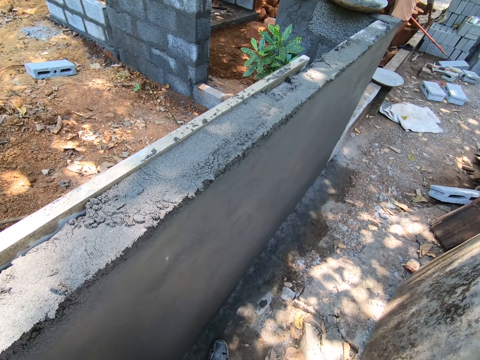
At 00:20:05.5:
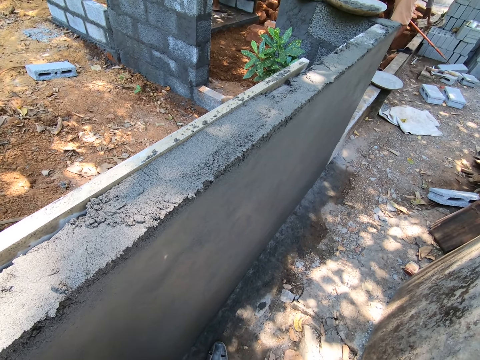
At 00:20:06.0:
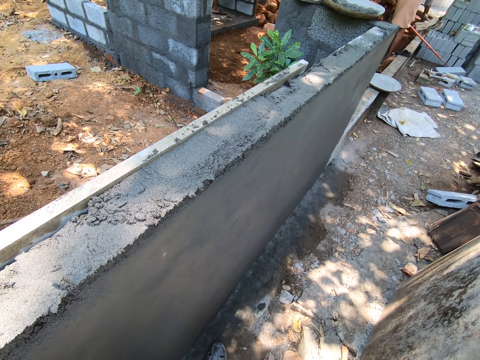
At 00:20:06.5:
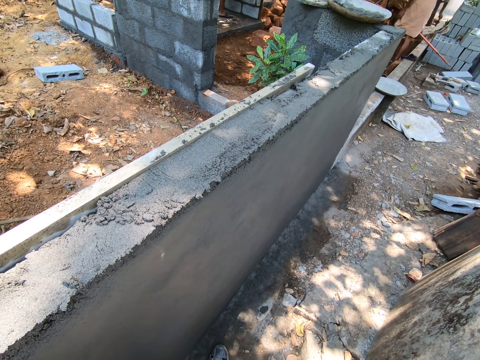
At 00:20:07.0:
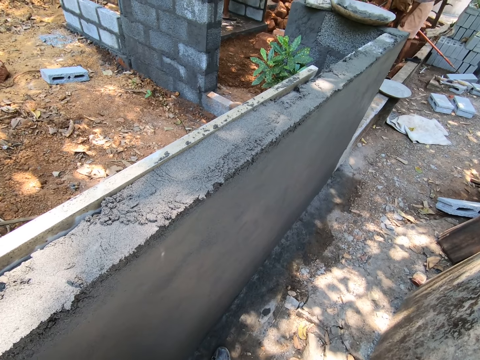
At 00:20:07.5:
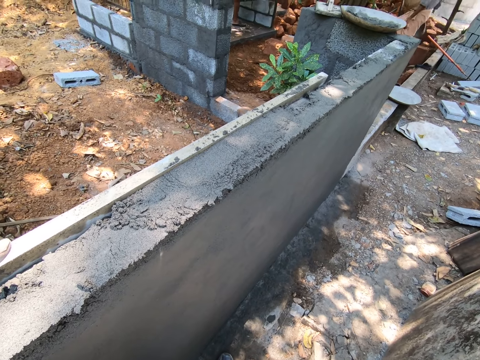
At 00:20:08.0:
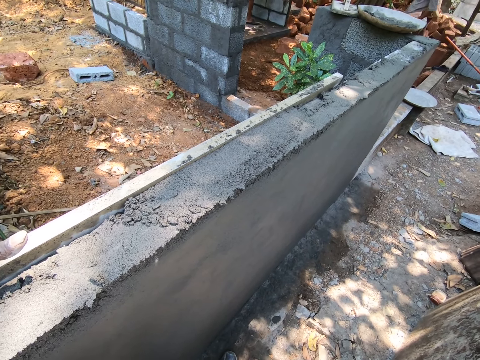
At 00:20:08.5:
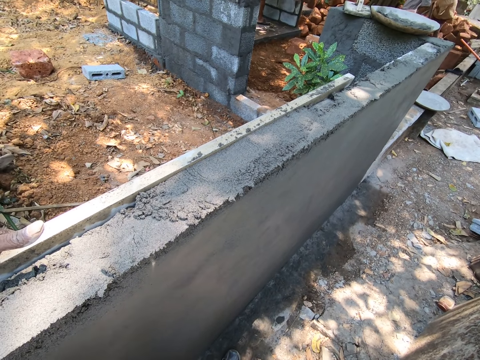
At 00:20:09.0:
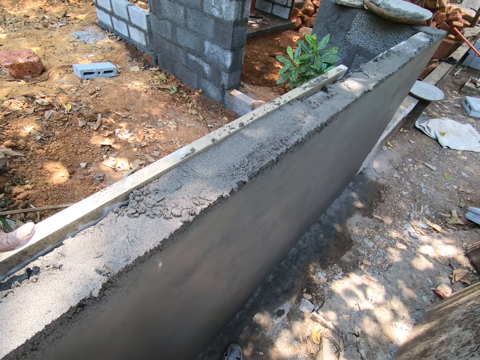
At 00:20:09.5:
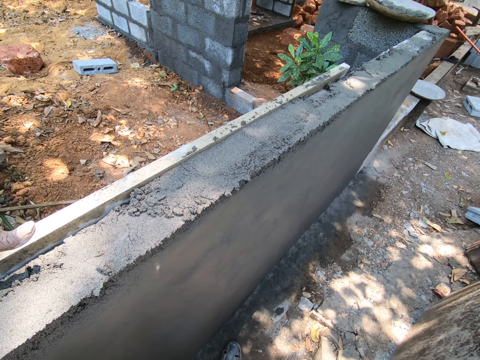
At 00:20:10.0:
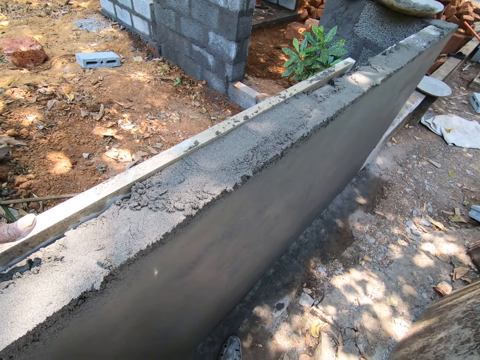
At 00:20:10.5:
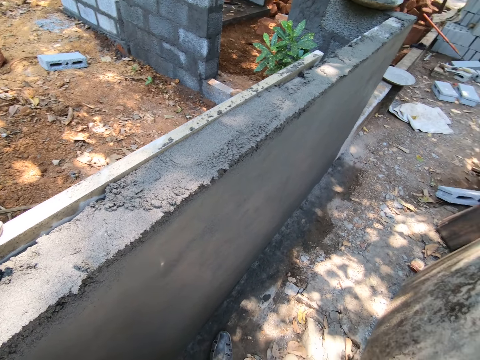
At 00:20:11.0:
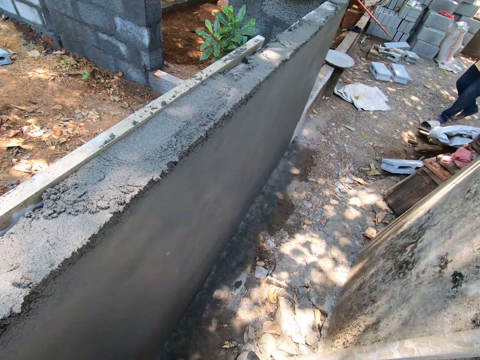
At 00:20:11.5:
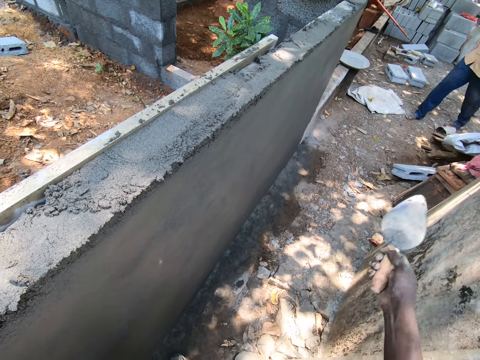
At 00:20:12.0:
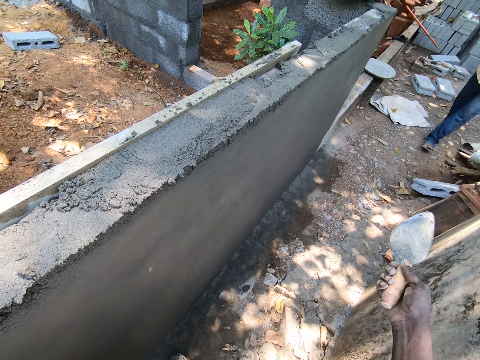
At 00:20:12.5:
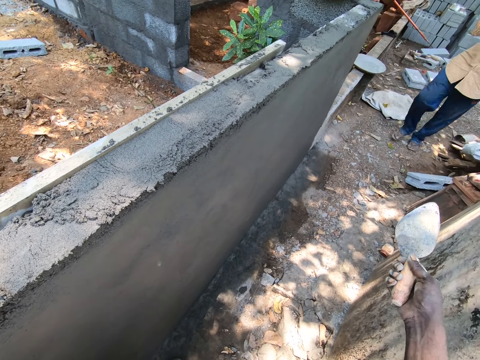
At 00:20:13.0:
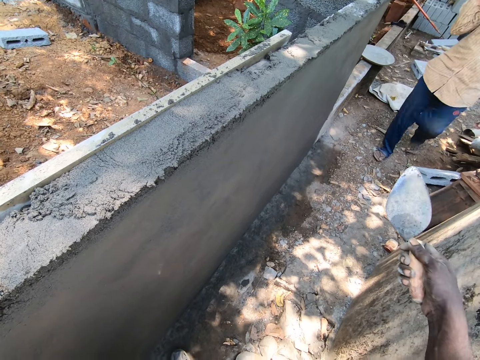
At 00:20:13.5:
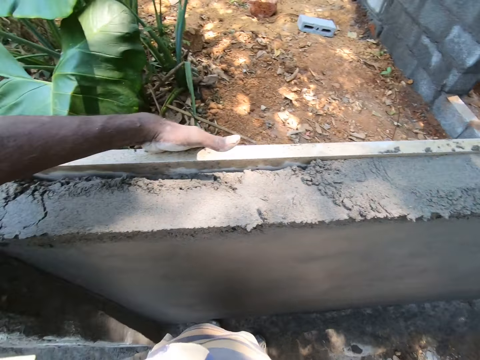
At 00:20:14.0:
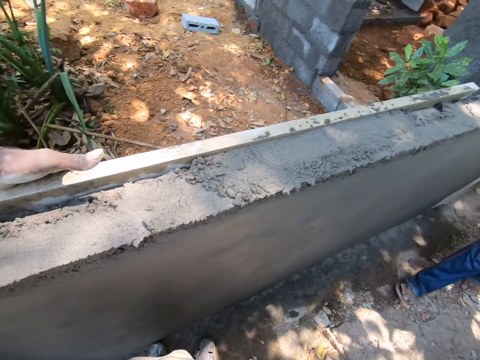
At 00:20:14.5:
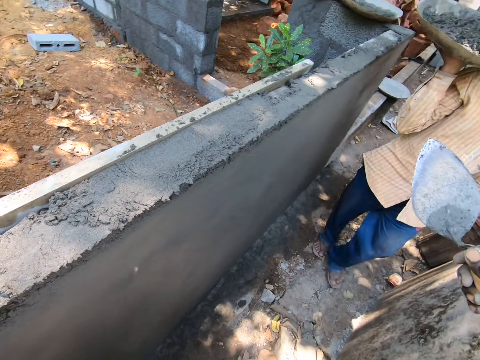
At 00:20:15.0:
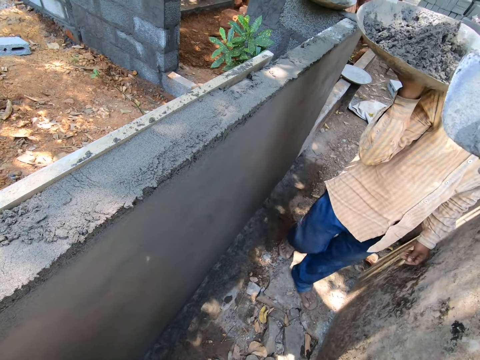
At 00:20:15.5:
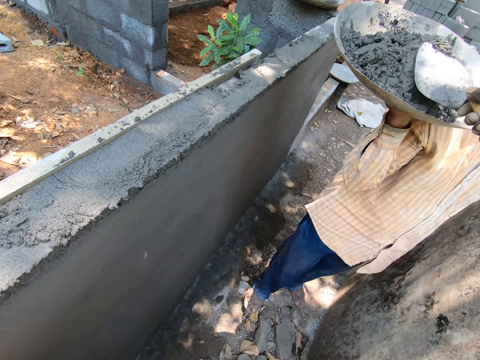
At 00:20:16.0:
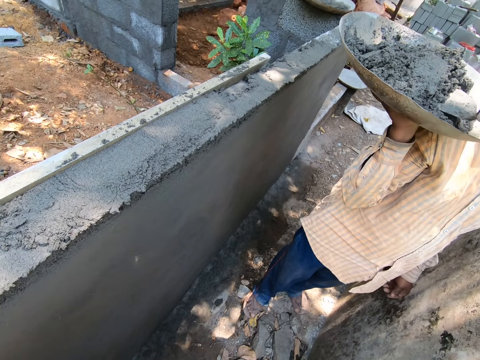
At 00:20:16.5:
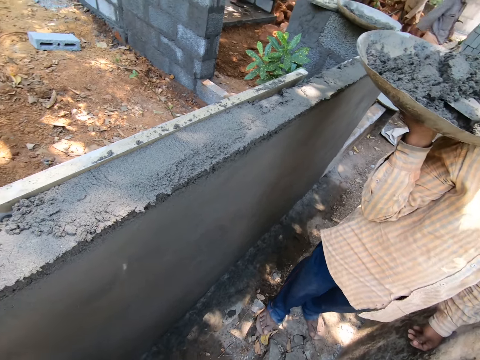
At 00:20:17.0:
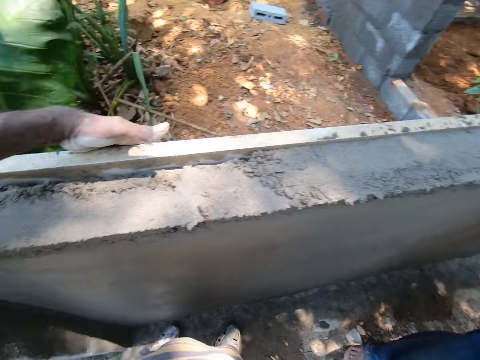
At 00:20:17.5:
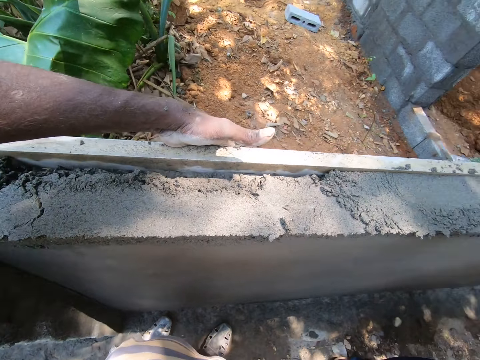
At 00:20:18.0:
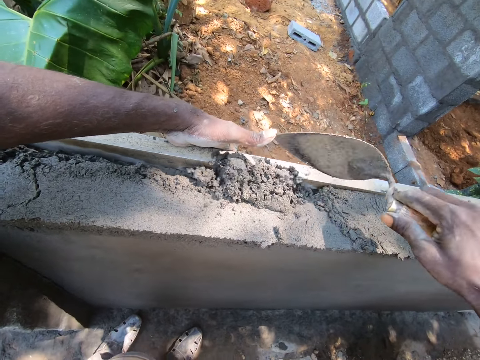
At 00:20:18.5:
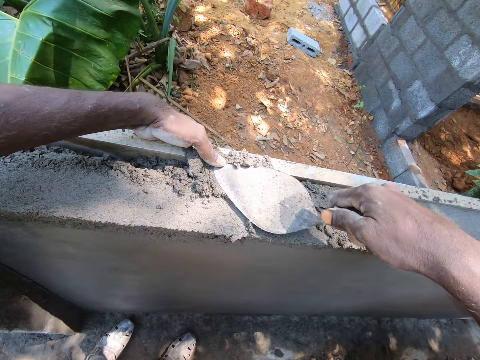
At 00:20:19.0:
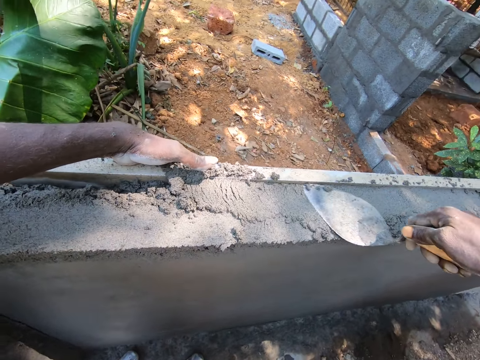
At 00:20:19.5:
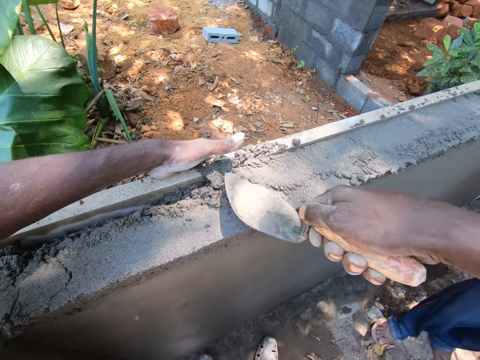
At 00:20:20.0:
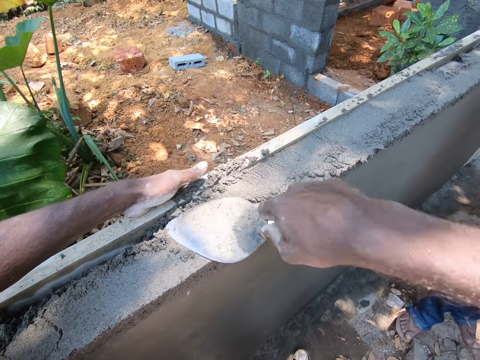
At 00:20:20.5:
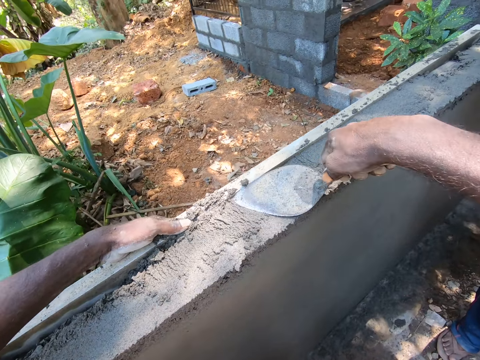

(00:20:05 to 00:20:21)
The camera wearer scoops mortar in a basin on the hands of a man. They pour the mortar on the wall. They flatten the mortar with the trowel.

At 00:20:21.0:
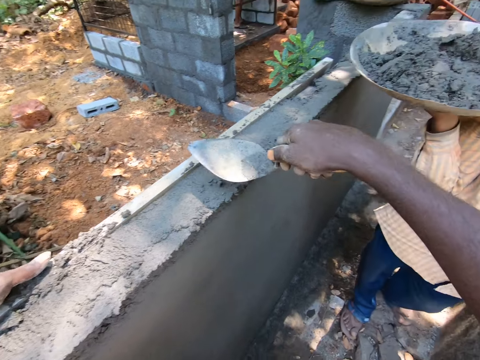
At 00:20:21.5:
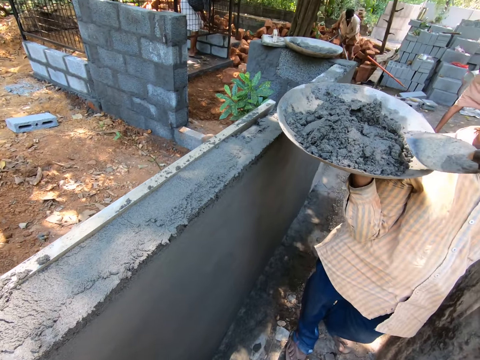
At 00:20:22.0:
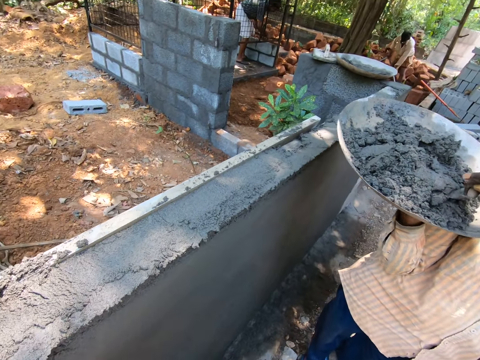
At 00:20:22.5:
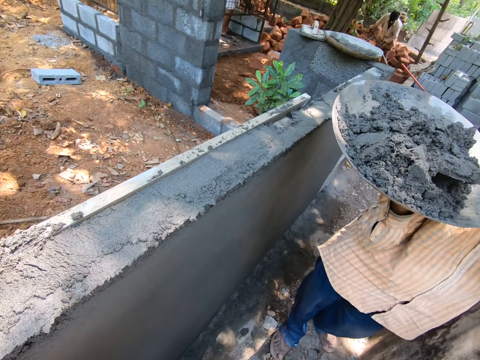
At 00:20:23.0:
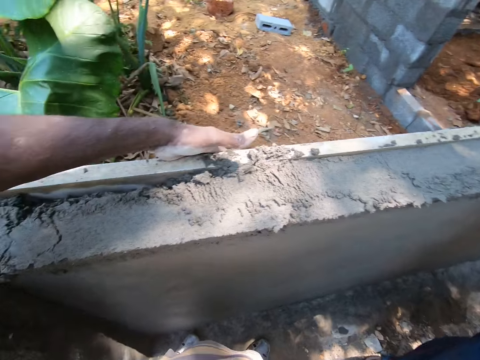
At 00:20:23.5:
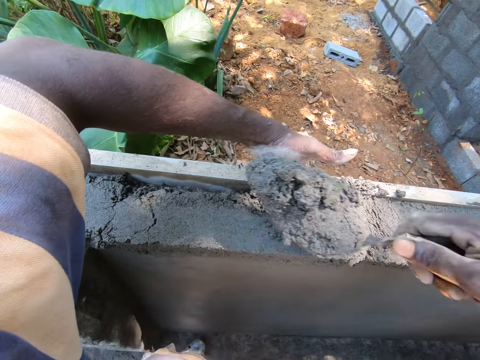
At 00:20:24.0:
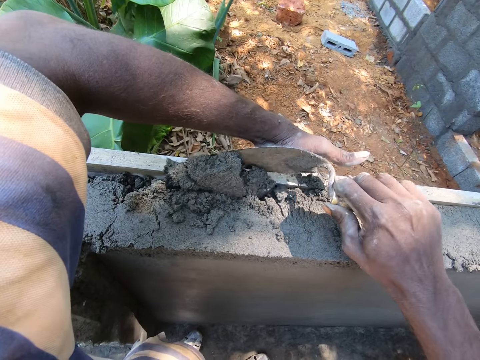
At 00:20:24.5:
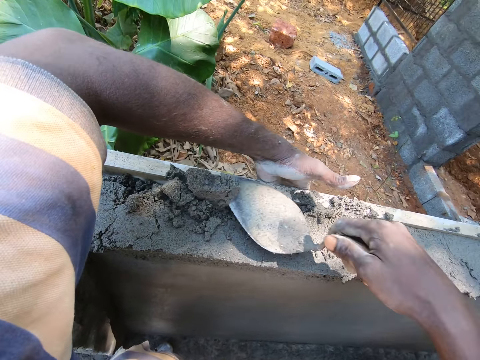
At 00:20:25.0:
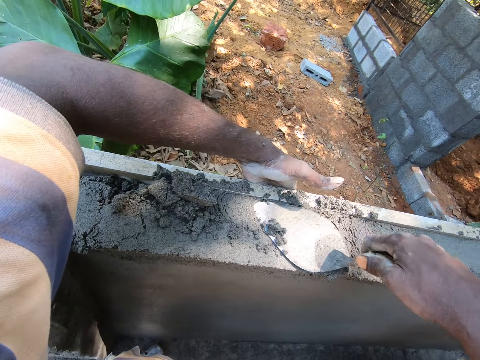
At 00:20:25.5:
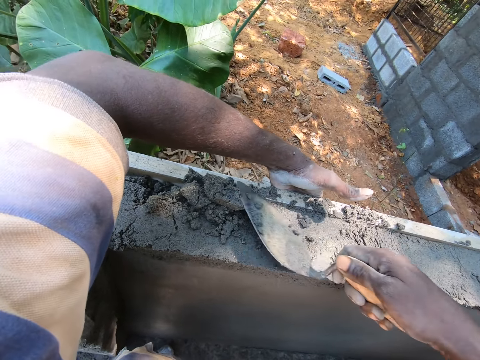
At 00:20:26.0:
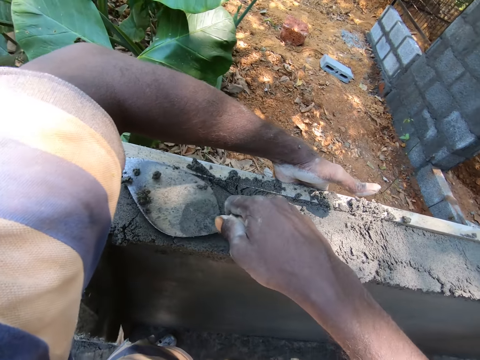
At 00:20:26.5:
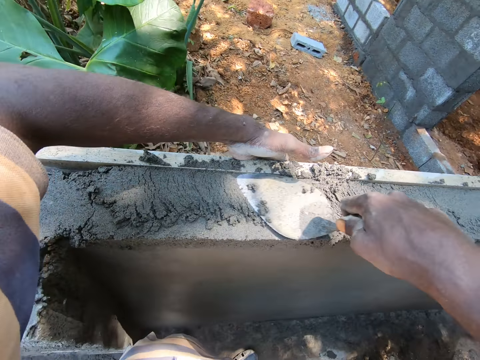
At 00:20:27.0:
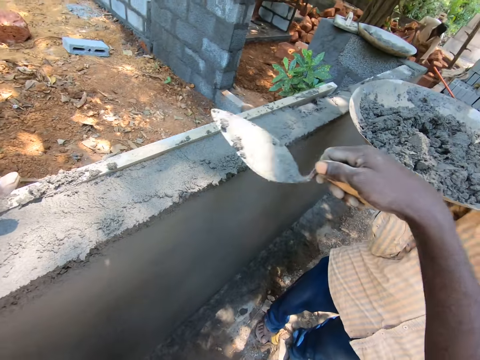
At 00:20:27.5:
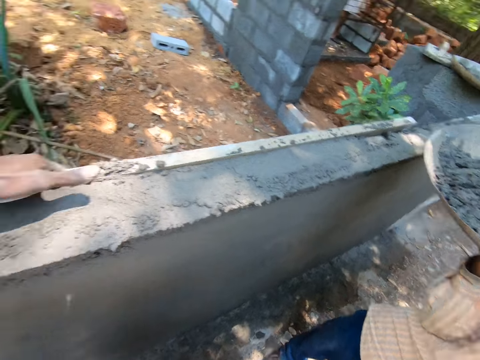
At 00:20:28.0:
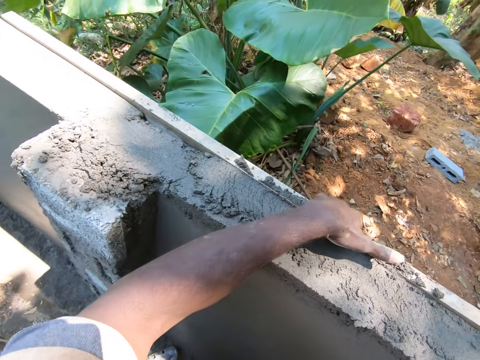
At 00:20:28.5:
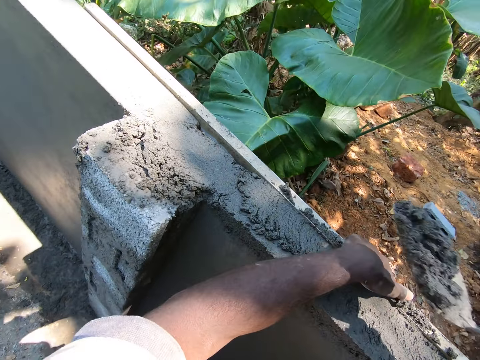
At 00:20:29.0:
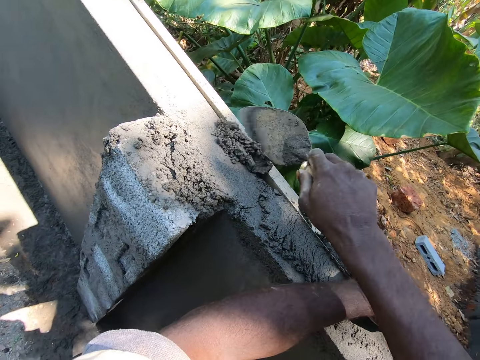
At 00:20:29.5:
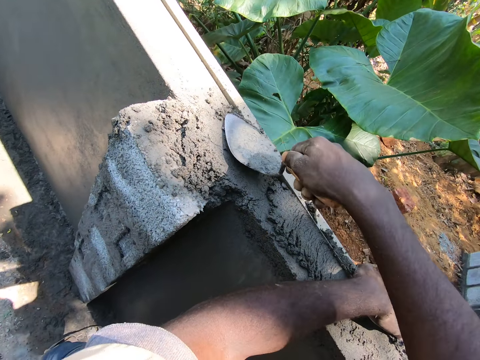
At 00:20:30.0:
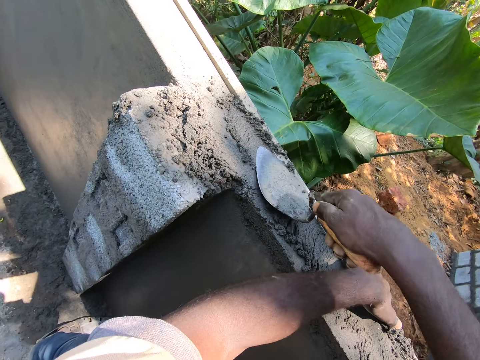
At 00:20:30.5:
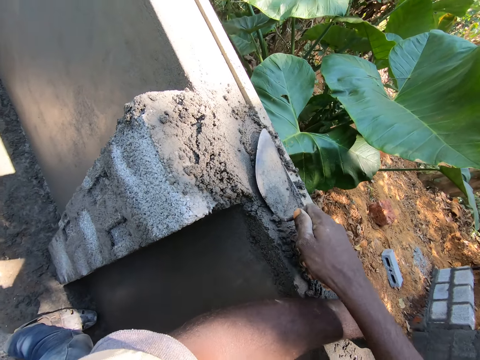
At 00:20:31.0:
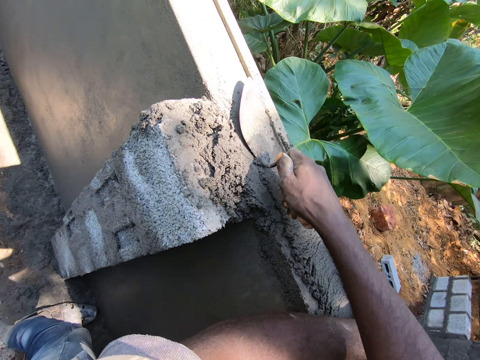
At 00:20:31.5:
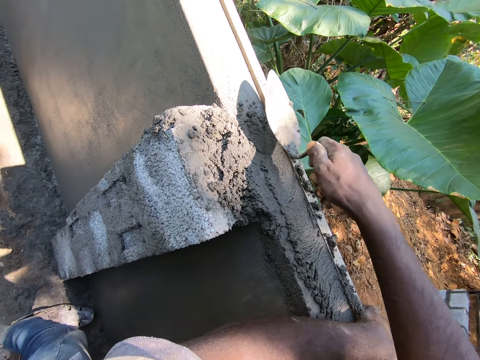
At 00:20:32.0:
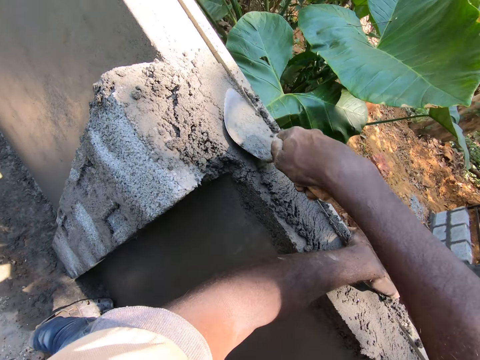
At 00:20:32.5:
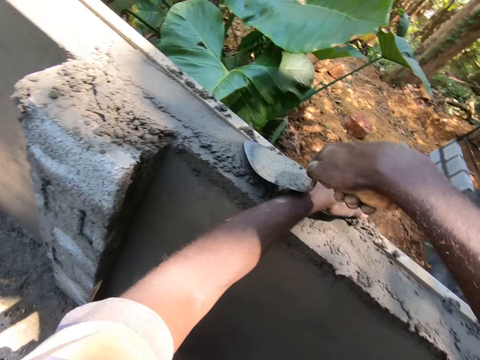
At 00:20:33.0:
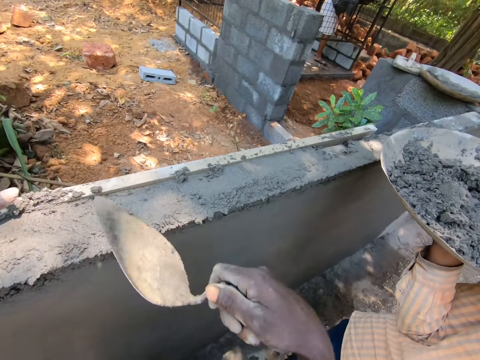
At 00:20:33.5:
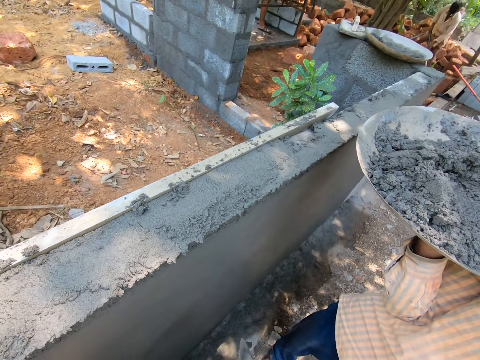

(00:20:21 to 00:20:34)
The camera wearer scoops mortar in a basin on the hands of a man. They pour the mortar on the wall and flatten the mortar with the trowel. They pour the mortar on the wall and flatten the mortar with the trowel.
